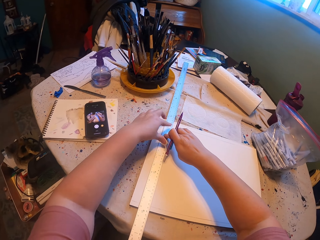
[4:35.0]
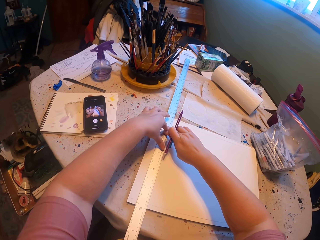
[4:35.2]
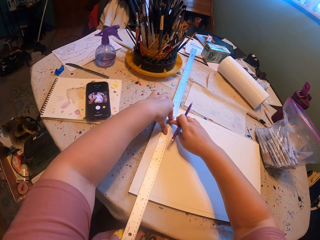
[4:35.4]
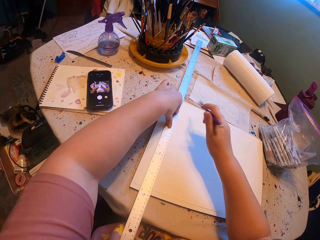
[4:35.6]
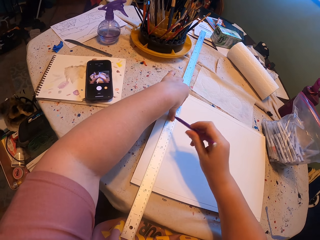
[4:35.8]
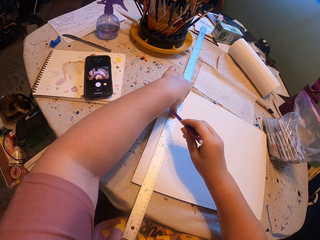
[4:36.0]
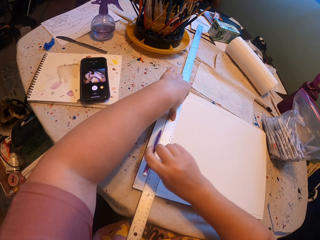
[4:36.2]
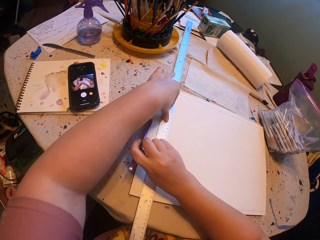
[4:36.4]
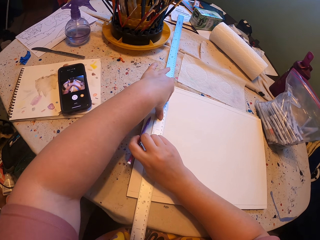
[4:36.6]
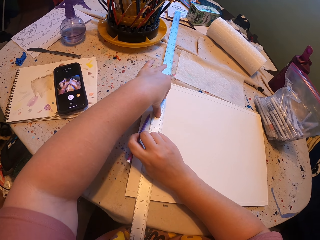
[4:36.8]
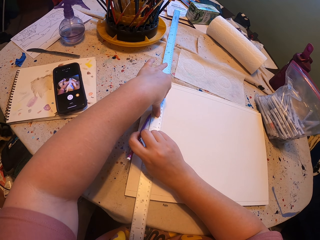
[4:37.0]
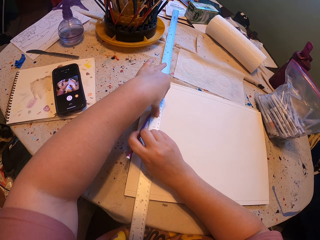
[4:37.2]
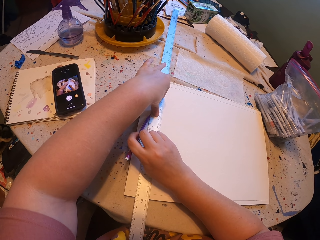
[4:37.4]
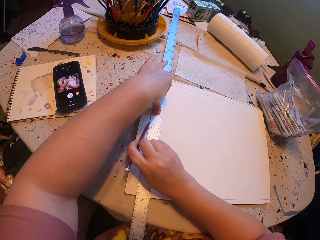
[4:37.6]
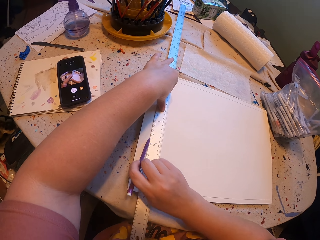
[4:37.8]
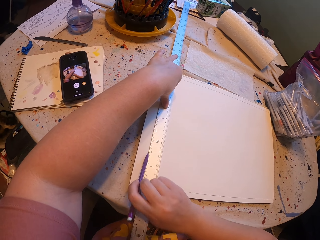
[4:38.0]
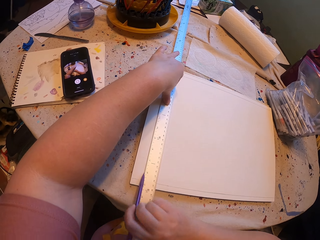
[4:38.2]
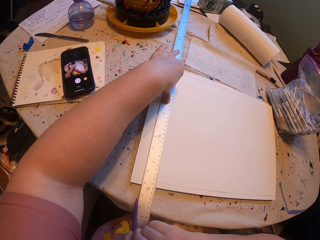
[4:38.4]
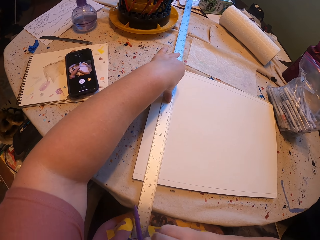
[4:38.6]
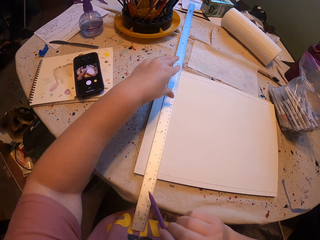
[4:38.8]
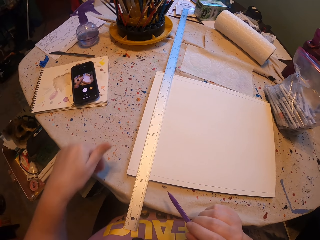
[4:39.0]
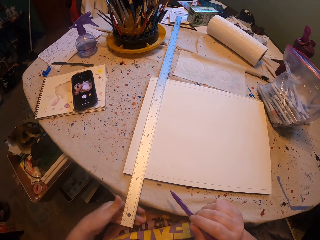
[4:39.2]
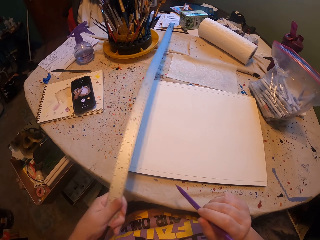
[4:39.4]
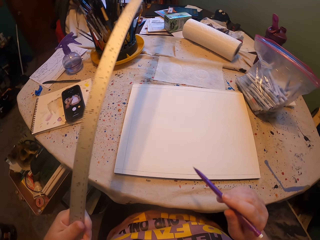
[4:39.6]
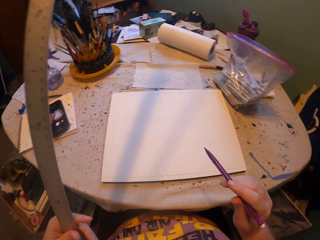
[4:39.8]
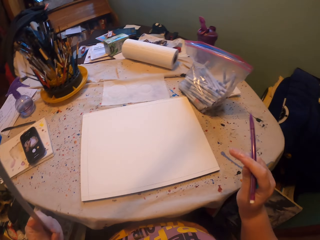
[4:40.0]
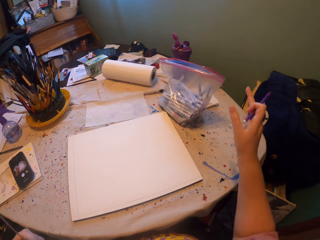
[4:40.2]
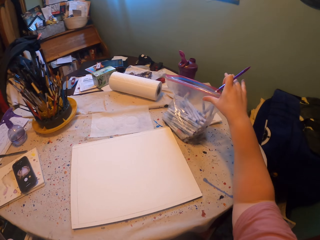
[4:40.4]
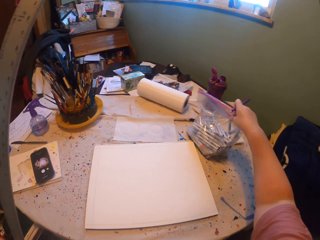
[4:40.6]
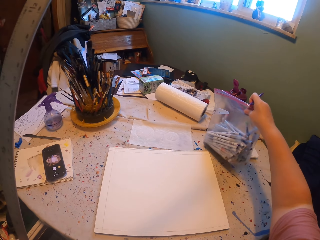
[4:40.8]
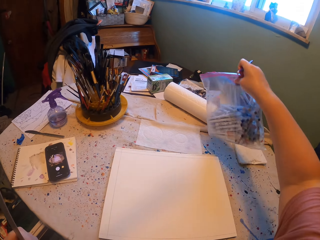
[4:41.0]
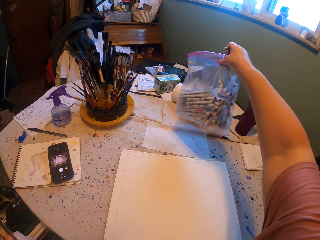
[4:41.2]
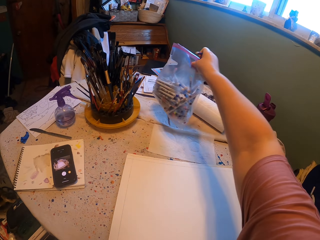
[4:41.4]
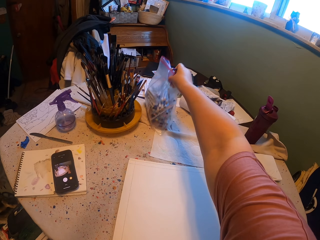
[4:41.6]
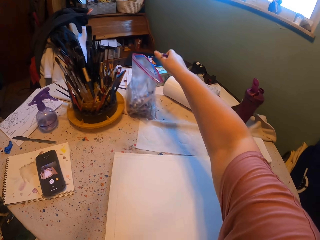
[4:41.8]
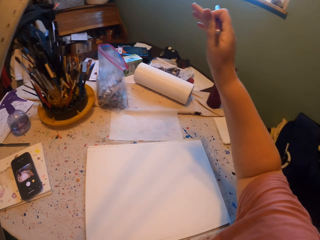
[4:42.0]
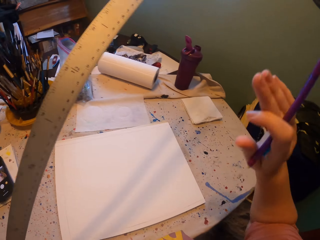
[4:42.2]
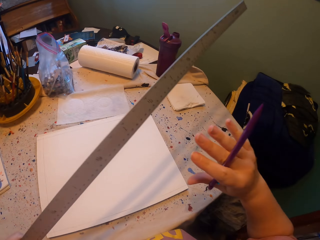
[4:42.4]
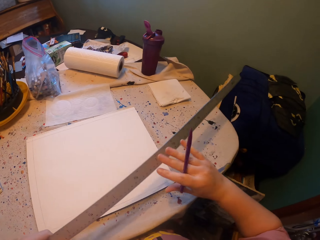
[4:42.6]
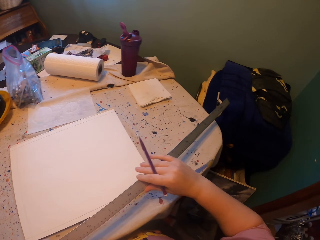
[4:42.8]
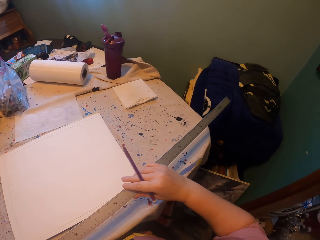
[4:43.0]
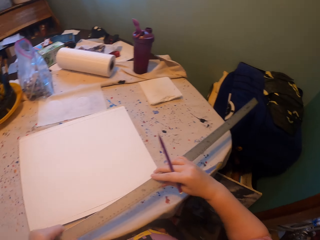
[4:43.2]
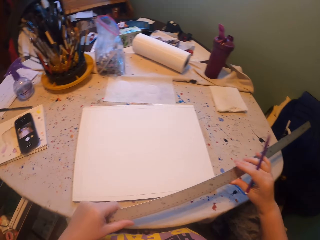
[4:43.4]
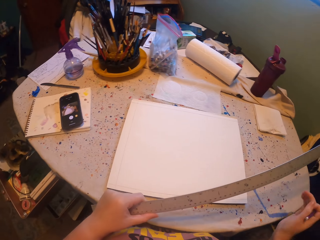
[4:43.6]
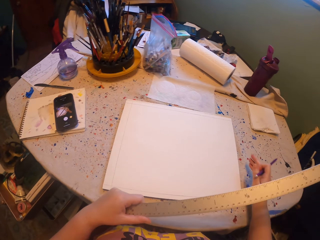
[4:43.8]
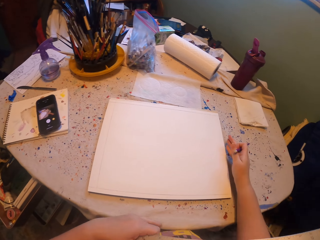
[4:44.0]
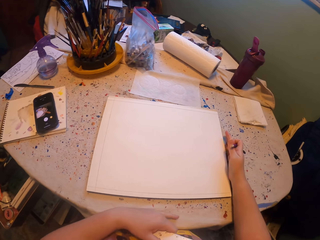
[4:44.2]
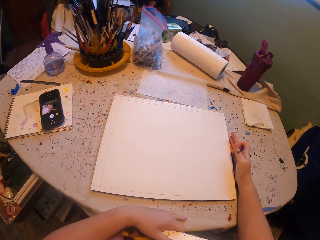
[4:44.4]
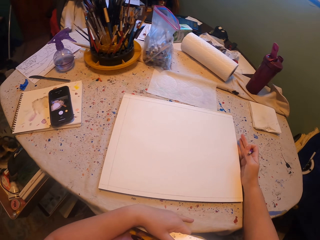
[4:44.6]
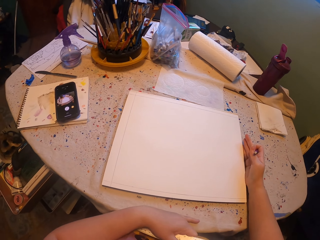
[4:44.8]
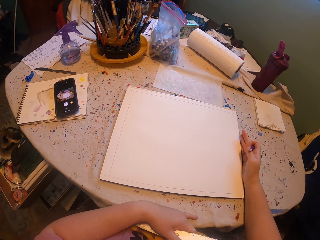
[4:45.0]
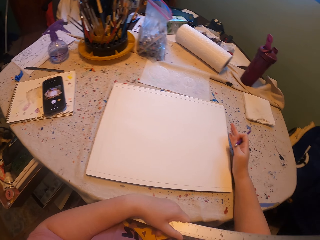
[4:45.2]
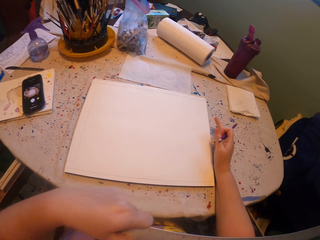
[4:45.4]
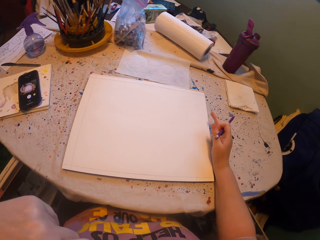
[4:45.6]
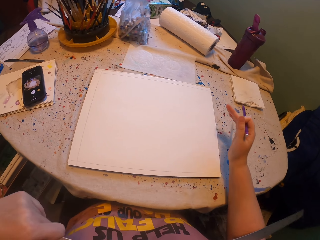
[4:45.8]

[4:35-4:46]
The camera wearer picks up the ruler with the left hand. They pick up the pencils with the right hand. They put the pencil on the table with the right hand. They hold the ruler with the hands. They push the board with the right hand.

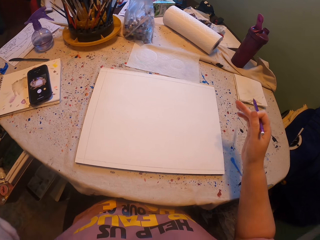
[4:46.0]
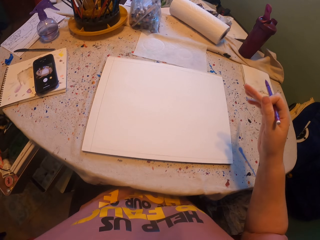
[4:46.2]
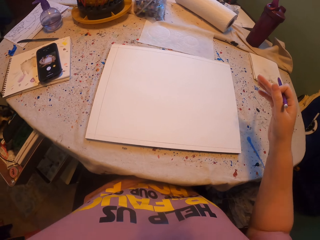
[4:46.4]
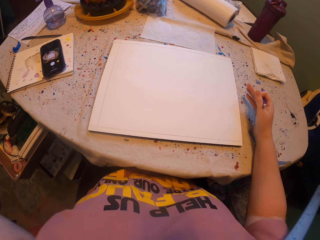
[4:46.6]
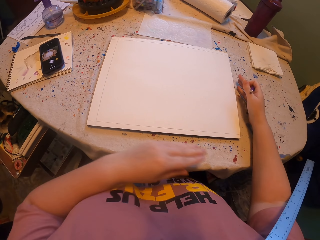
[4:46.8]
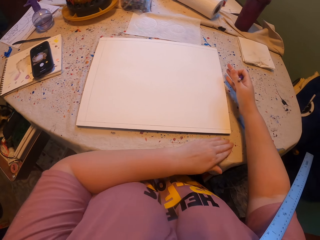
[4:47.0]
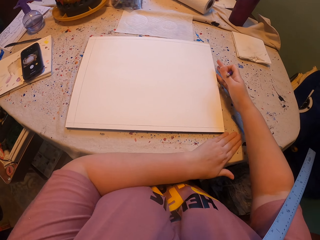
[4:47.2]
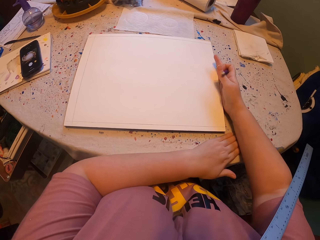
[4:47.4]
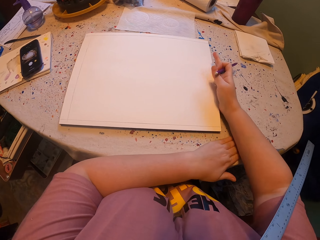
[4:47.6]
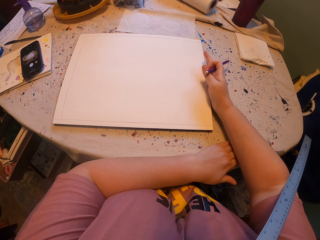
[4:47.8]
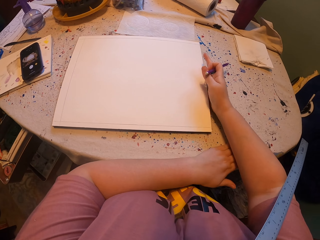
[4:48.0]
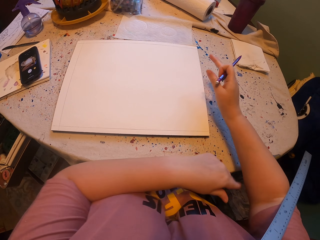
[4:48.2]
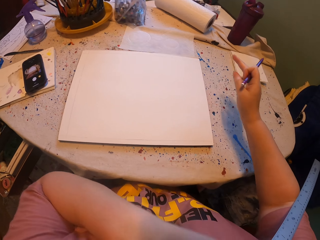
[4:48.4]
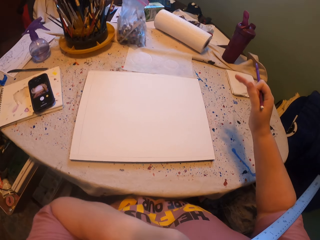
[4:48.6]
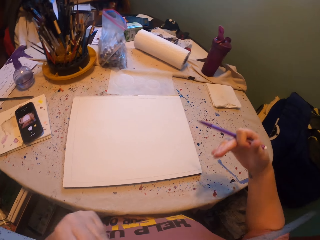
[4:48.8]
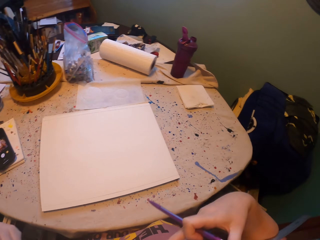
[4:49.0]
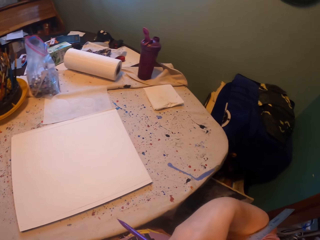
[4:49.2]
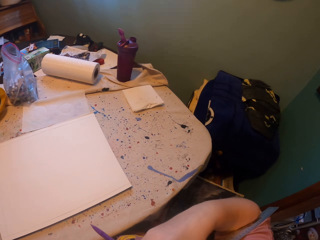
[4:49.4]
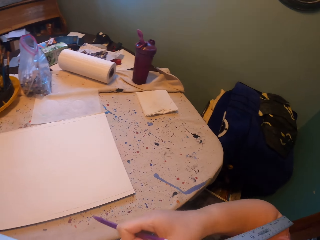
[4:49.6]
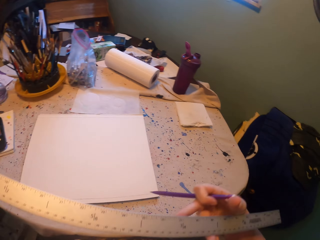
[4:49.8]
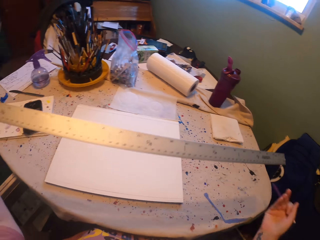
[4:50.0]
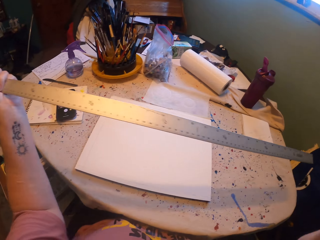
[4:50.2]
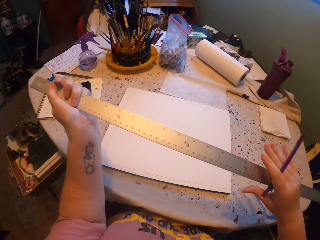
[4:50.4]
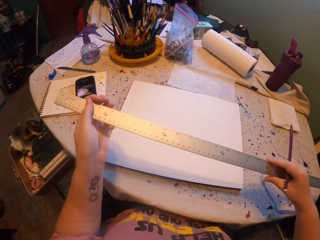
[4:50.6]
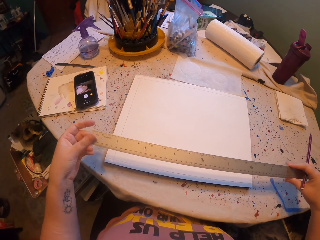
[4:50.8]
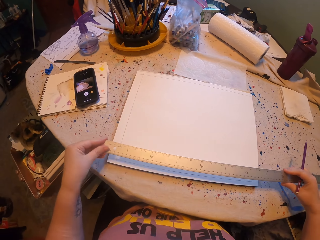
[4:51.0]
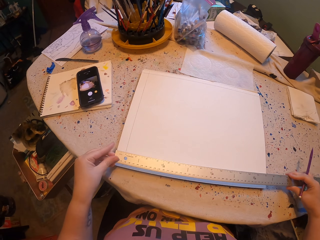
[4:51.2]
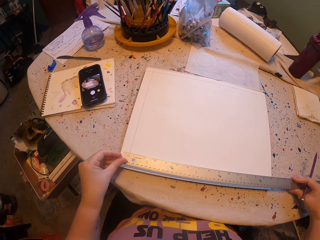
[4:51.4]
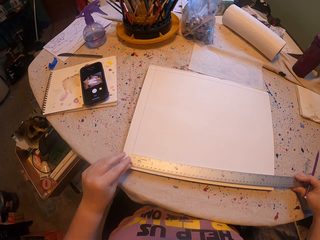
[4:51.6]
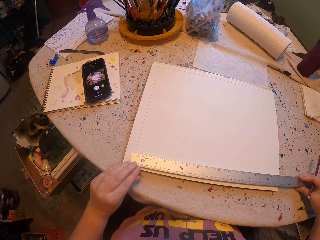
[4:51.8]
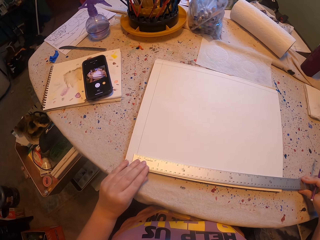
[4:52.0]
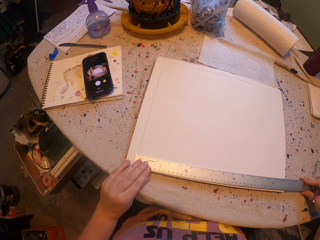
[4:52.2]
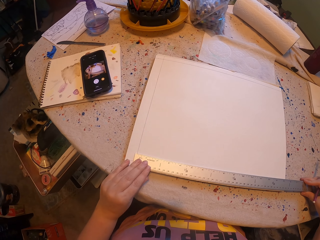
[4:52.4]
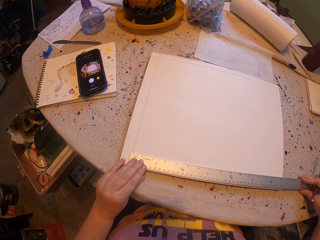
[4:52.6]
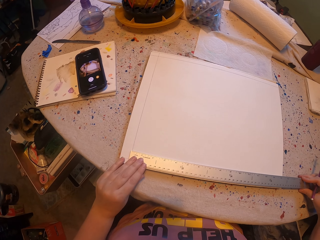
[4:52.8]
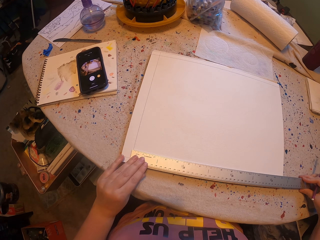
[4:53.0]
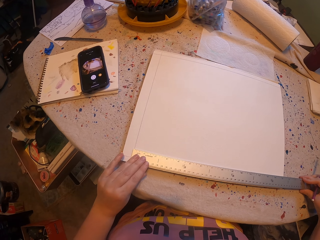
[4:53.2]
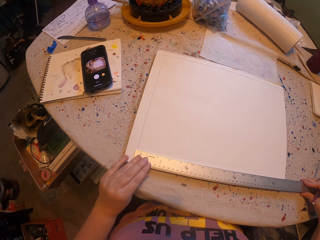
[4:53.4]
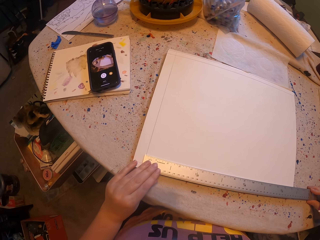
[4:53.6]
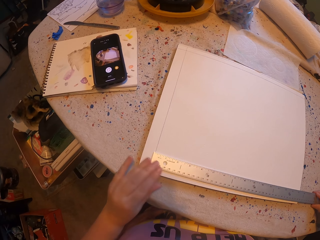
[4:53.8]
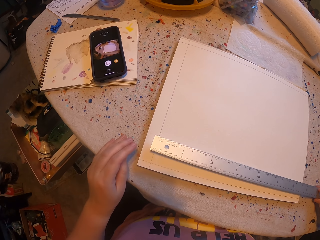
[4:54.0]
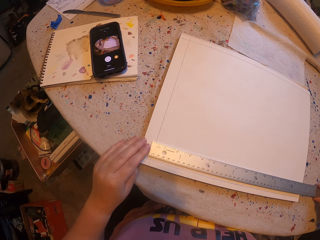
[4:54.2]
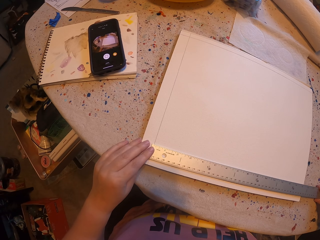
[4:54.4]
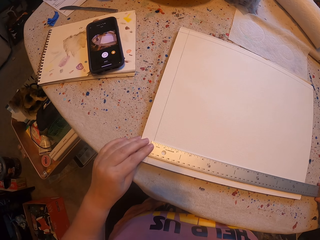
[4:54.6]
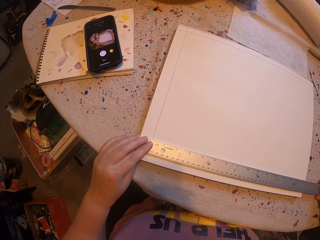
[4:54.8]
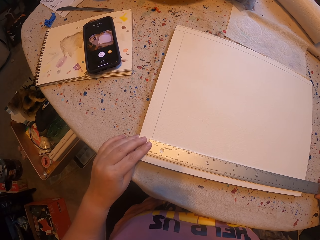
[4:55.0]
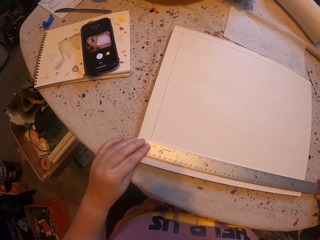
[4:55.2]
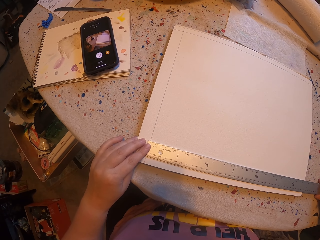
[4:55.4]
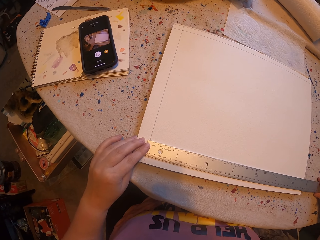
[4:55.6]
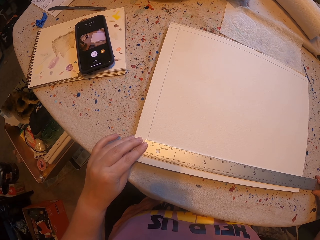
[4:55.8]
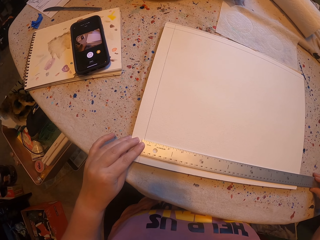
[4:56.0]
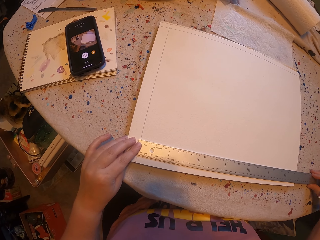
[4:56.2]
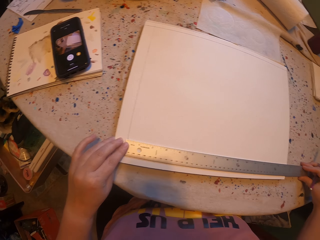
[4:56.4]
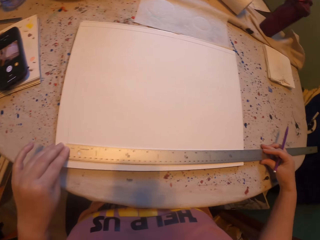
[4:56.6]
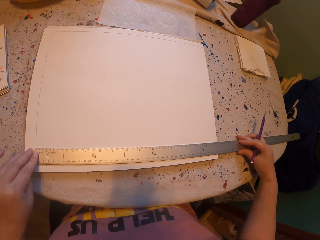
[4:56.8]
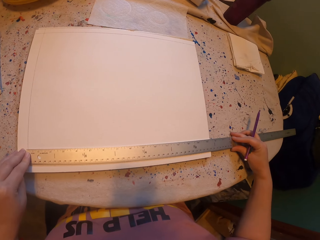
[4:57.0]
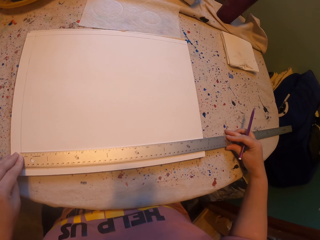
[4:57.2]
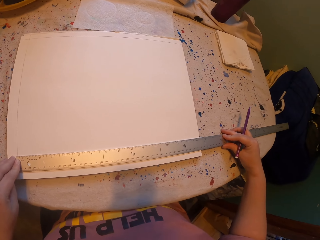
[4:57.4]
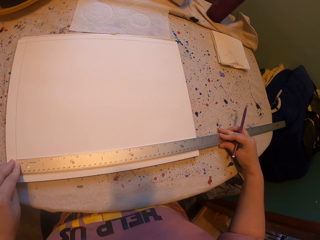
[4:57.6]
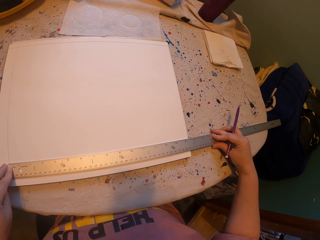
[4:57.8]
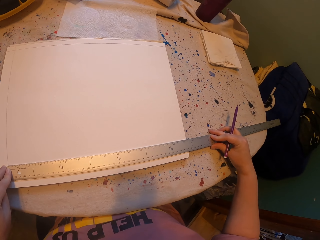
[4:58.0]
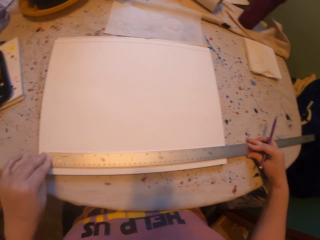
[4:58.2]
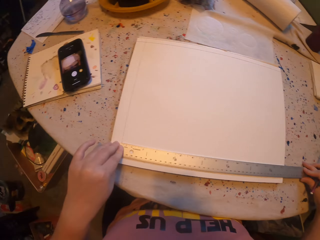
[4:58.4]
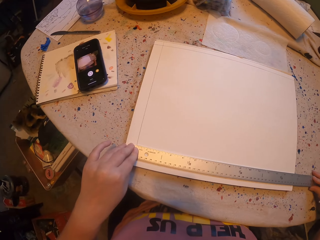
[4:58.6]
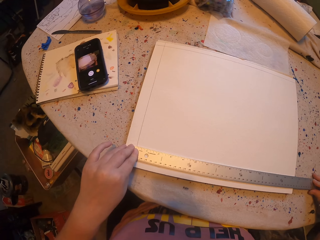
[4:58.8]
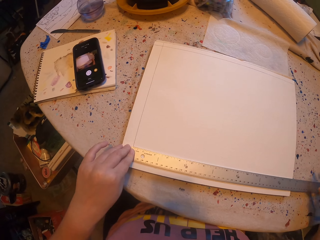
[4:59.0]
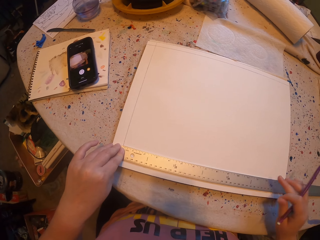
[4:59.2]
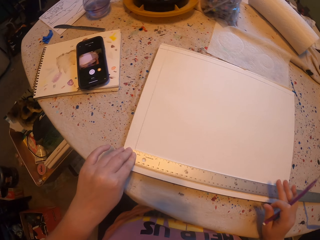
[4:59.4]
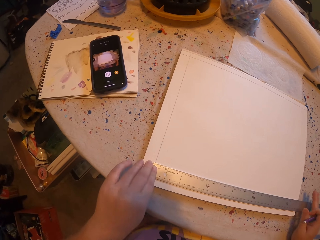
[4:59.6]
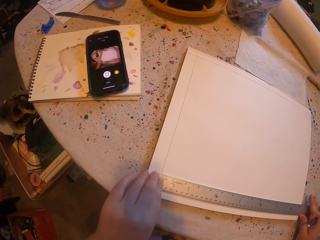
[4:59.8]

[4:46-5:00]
The camera wearer moves around the right hand. They place the left hand under the right hand. They push the paper with the right hand. They lift both hands. They hold the ruler with both hands. They place the ruler on the paper. They place the ruler on the paper again. They look at the paper. They look at the paper again.
